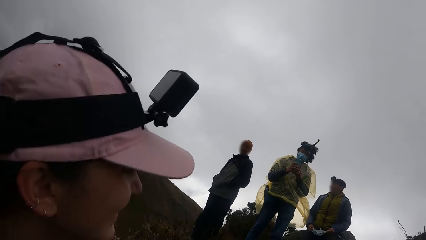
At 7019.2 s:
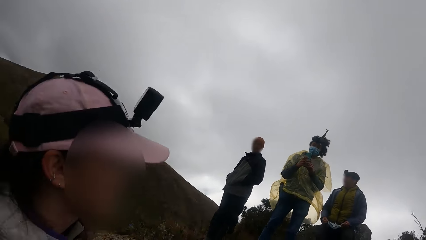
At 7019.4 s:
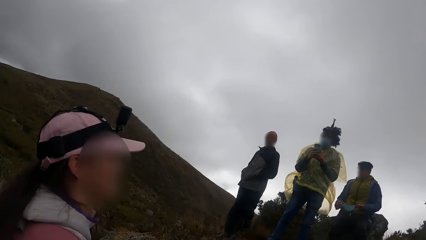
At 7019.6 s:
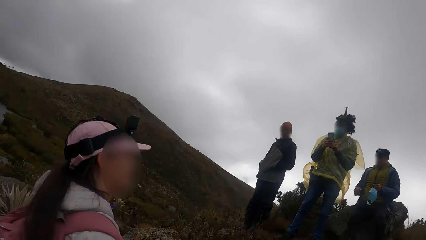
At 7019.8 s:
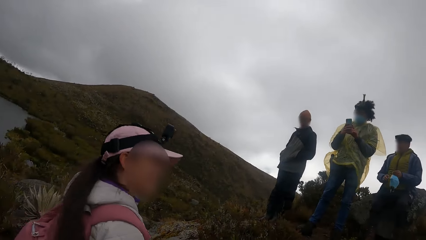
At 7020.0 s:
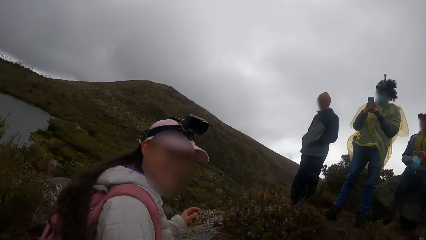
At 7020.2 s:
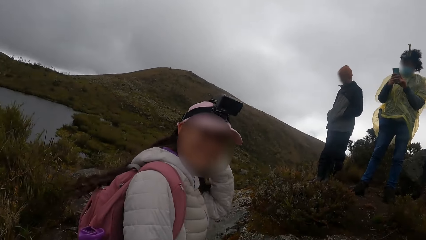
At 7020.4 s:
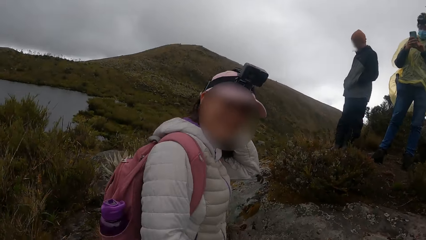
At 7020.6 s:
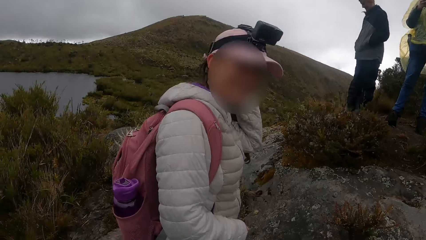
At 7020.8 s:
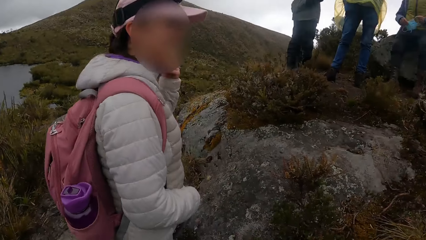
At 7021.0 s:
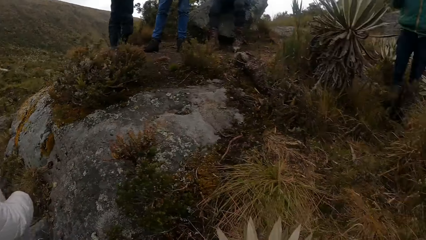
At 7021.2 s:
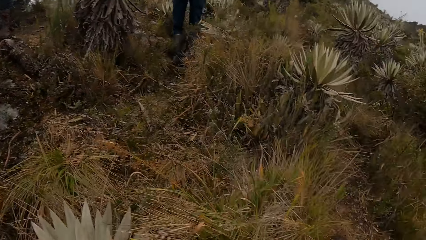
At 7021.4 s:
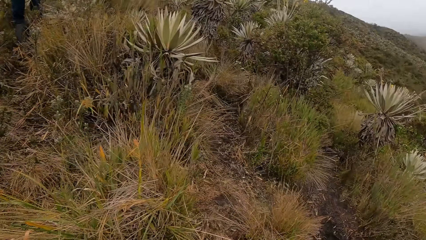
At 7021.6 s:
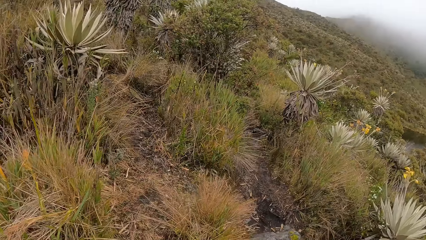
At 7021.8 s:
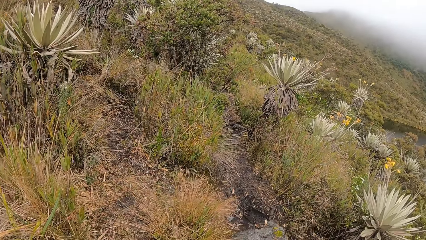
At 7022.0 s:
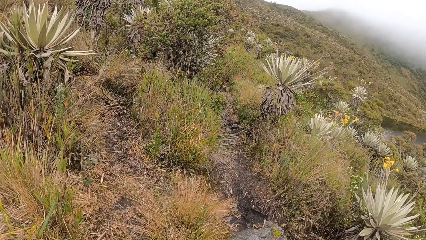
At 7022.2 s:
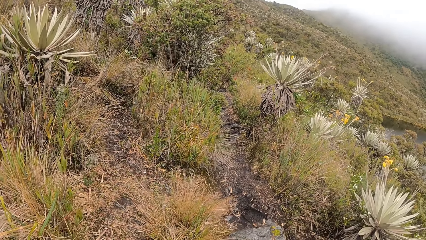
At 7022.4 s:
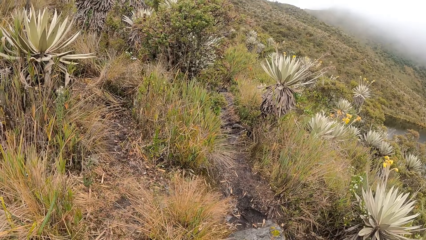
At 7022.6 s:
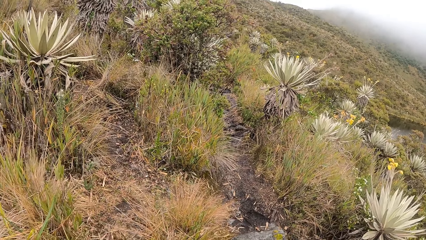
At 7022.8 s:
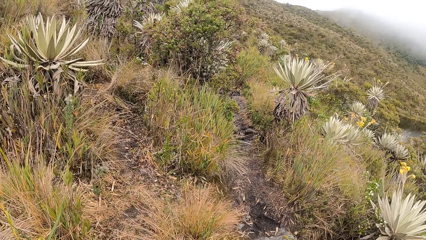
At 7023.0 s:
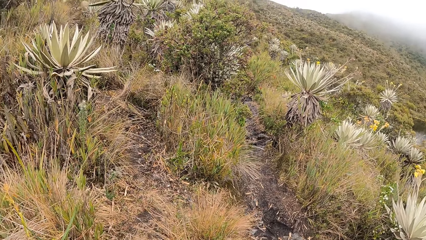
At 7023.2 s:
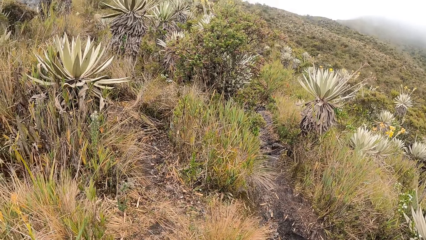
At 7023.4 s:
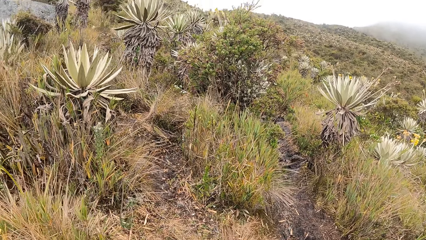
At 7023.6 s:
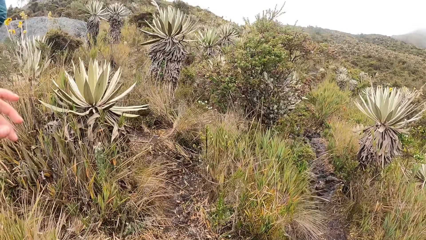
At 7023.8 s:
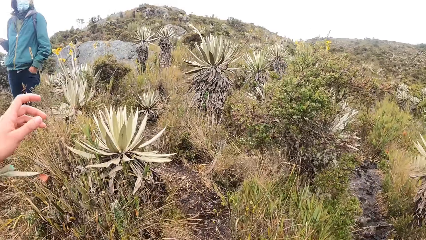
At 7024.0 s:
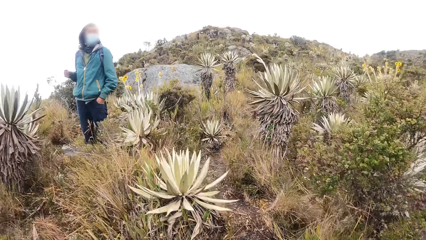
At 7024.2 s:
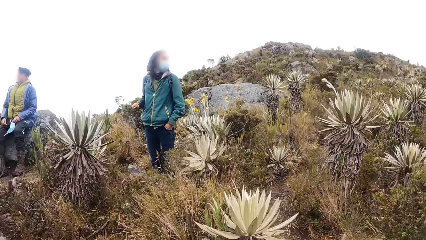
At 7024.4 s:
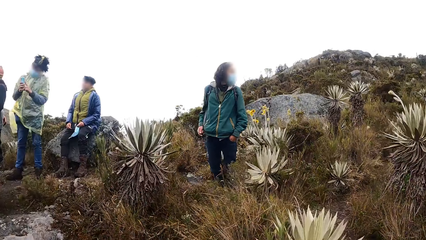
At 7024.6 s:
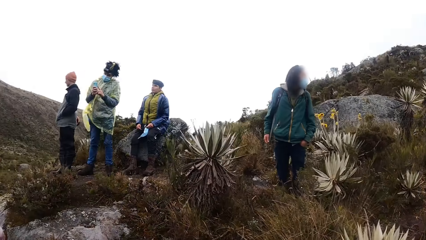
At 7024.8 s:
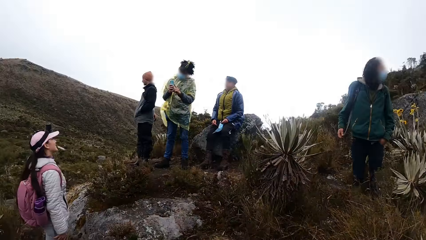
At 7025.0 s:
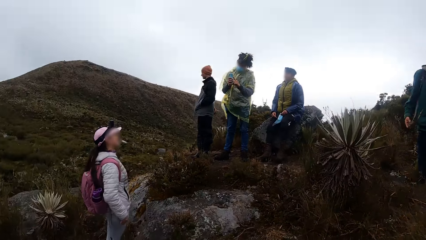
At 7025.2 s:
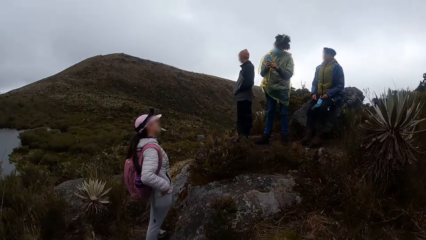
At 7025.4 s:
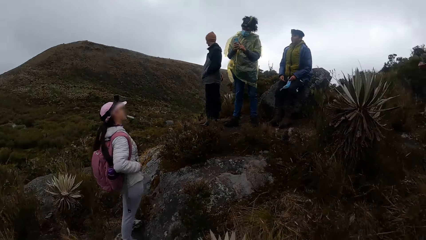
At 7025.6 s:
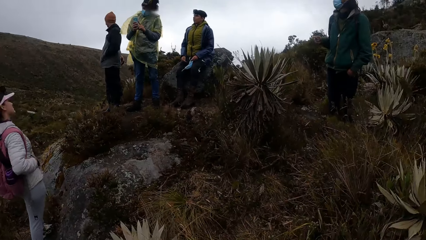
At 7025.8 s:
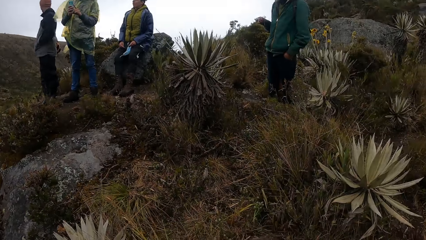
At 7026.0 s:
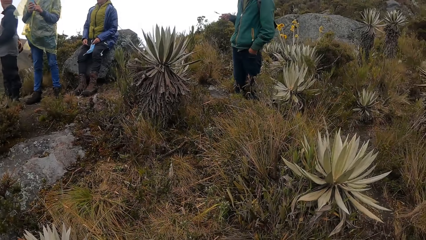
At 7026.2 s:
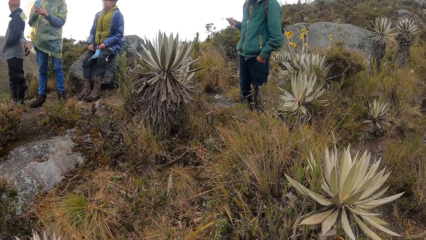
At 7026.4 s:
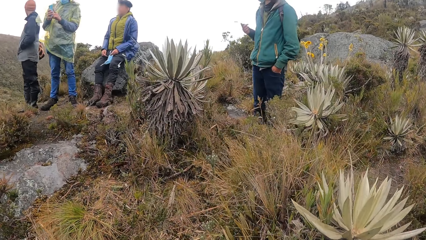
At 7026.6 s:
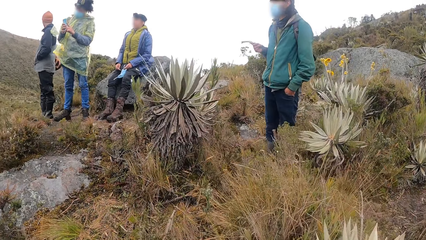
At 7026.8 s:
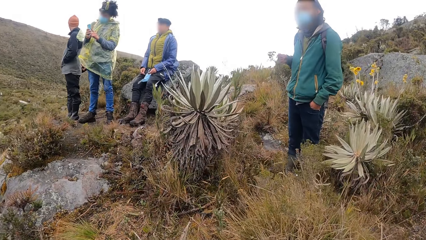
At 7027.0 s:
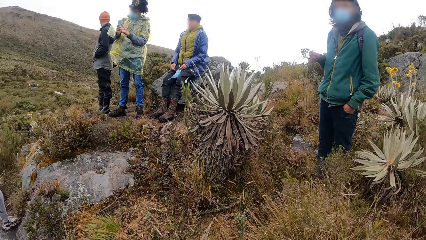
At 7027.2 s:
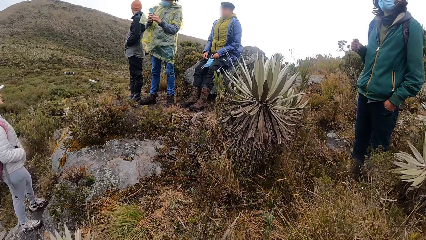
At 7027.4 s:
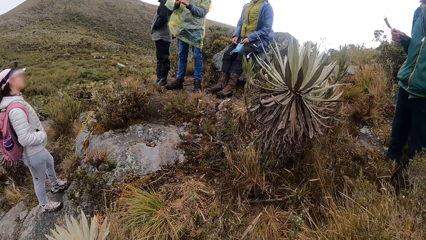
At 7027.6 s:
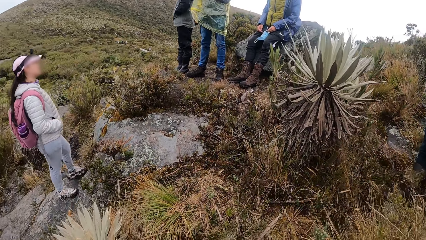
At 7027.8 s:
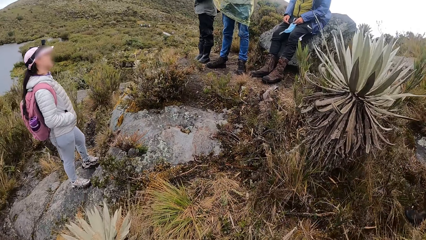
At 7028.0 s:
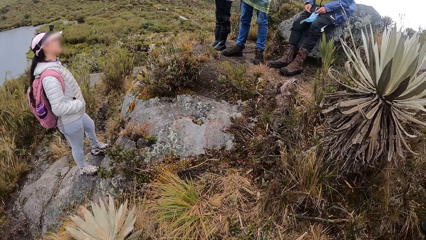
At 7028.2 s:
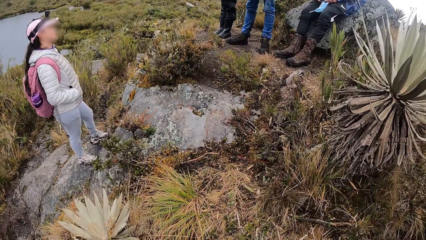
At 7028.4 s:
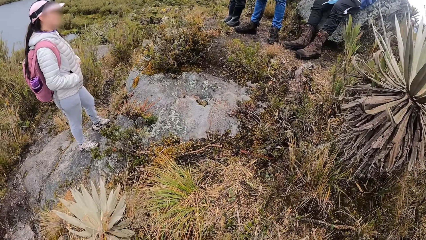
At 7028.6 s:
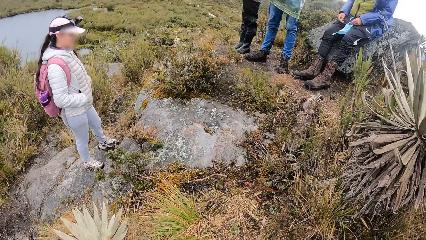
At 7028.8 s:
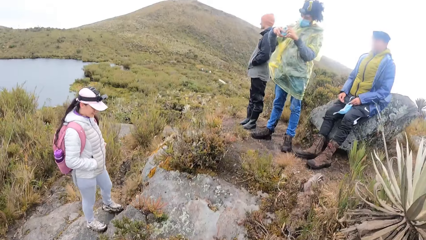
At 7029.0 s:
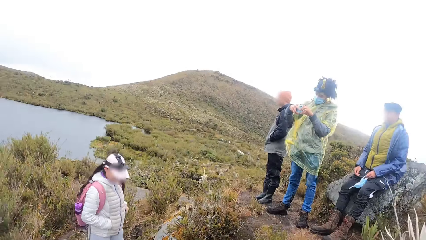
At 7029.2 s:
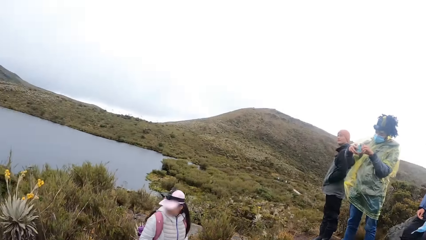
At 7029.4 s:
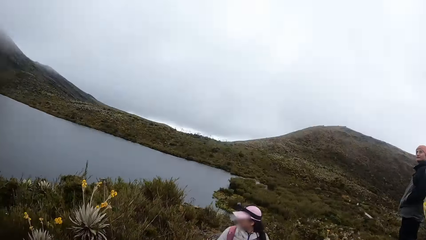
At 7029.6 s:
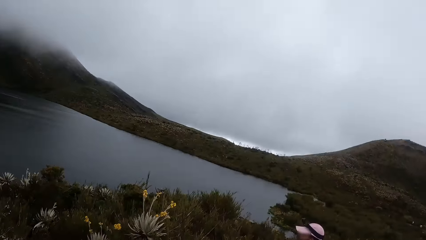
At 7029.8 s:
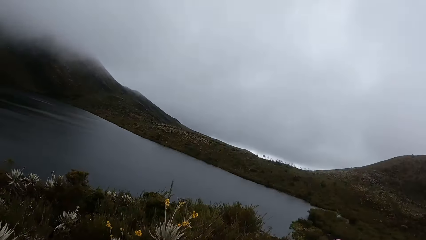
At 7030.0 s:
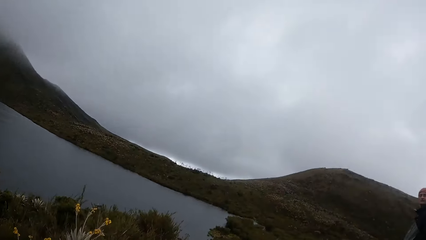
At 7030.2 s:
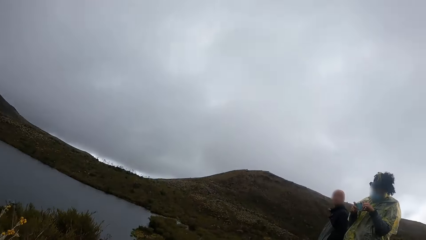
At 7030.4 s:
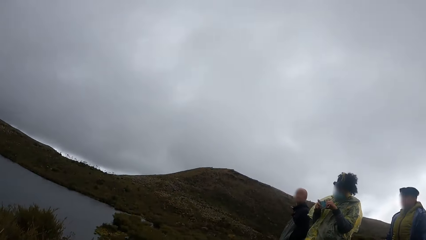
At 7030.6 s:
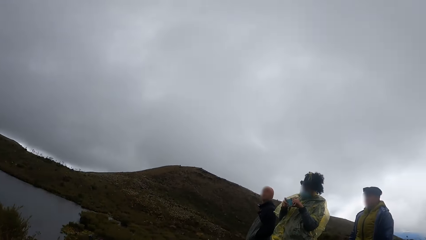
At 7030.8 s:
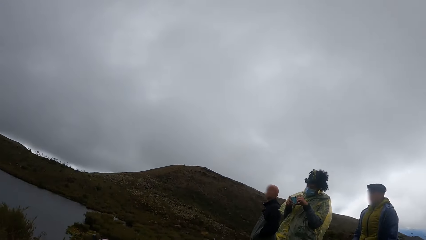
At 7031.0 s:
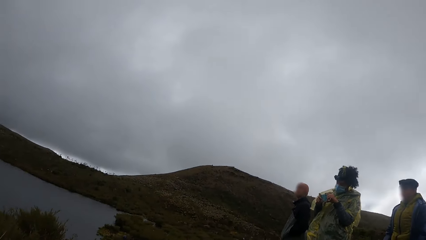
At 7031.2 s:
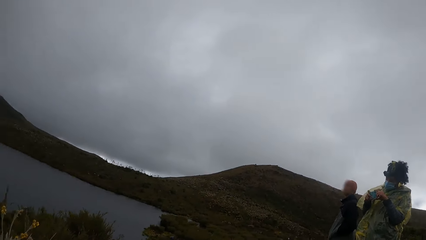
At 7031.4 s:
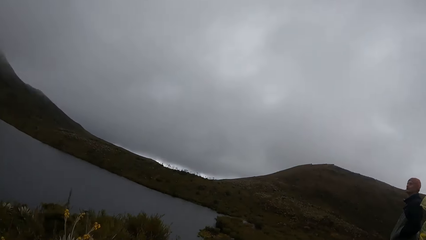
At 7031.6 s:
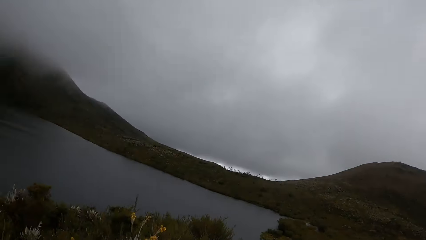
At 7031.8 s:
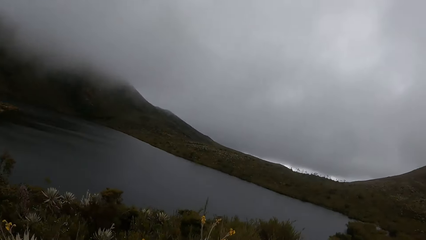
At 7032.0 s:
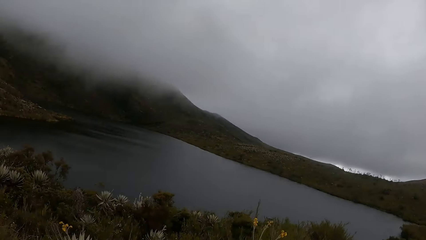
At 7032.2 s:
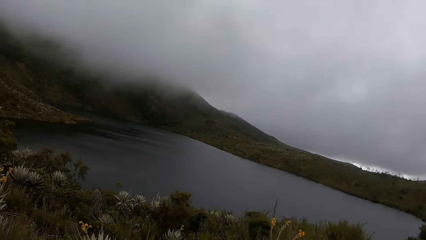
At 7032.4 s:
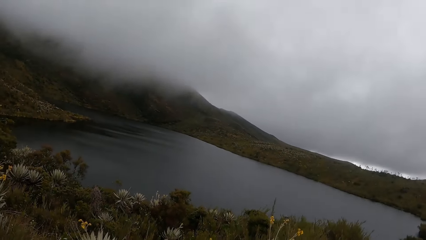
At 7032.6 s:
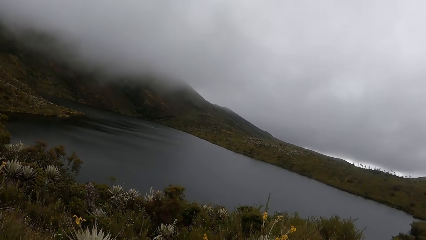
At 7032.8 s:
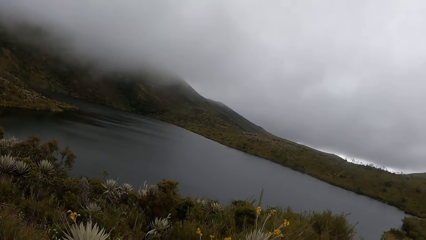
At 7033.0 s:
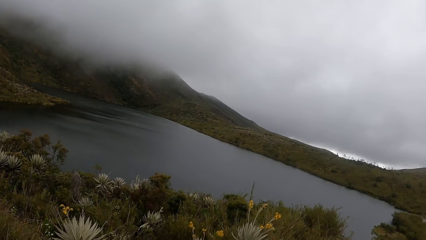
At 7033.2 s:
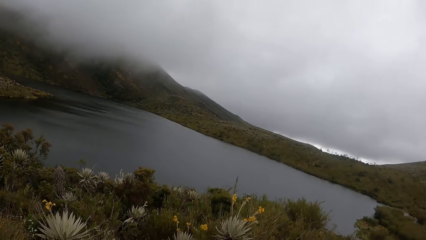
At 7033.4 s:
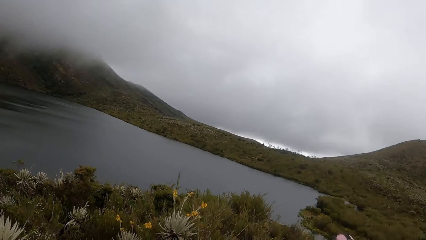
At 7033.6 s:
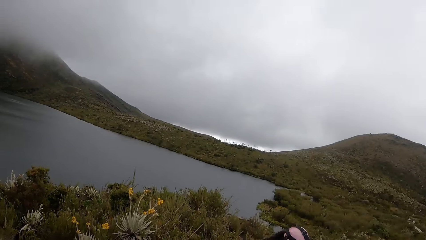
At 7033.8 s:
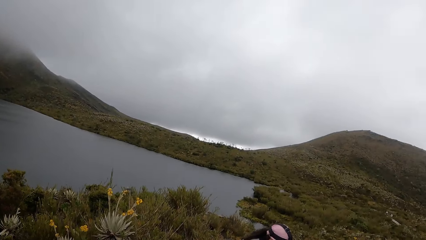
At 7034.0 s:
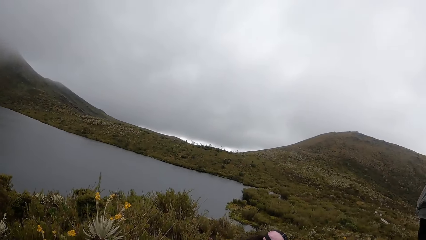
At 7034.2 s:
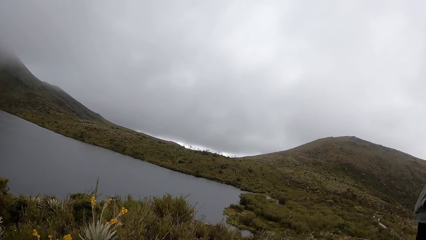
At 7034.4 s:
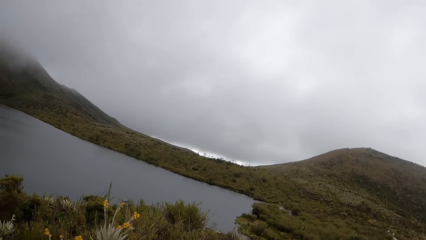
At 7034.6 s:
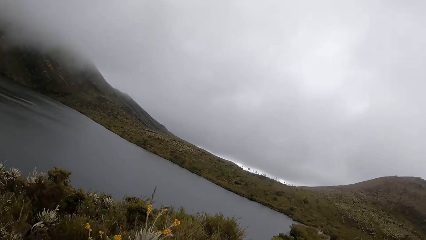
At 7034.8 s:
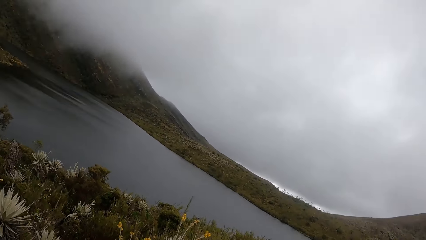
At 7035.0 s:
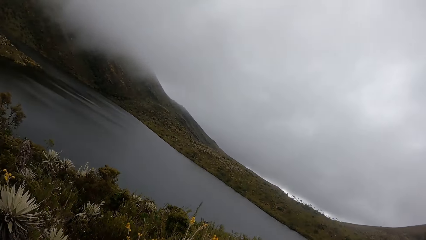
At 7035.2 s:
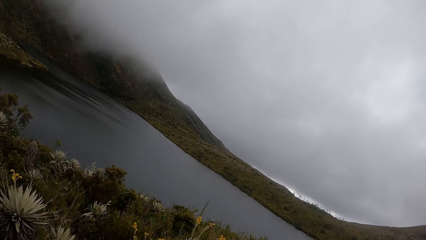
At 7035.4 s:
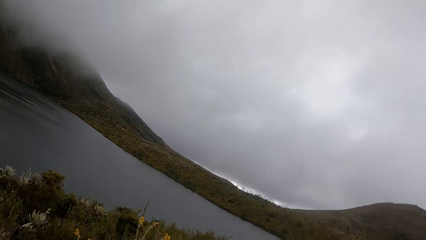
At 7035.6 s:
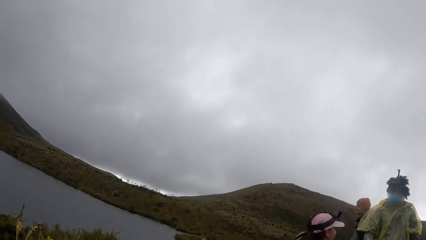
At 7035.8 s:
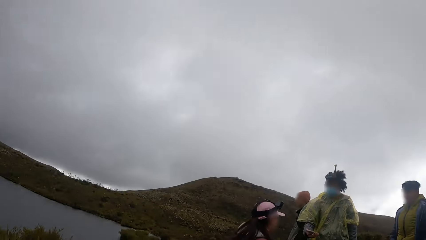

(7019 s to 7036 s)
The camera wearer looks around. They walk around the mountains. A man spins a bag strap in his right hand. The camera wearer looks around.
